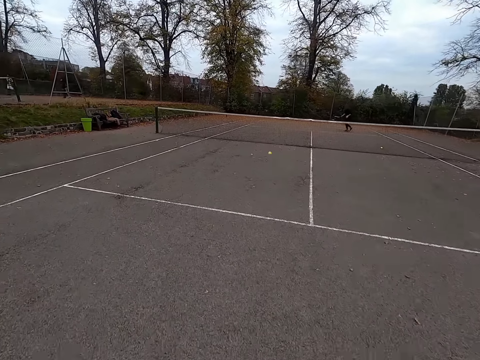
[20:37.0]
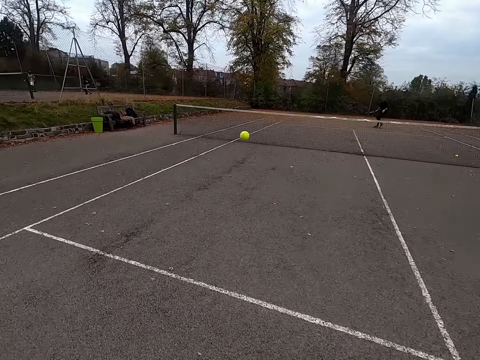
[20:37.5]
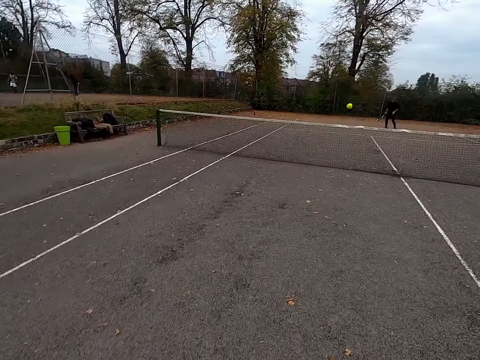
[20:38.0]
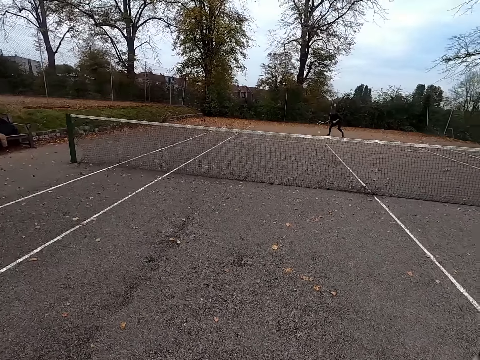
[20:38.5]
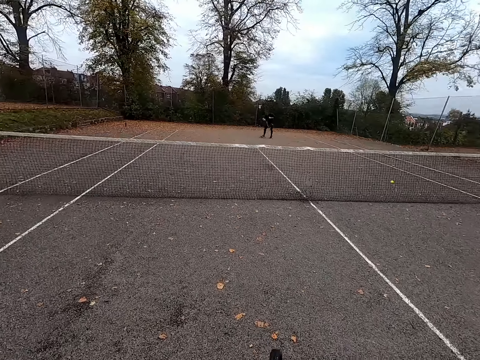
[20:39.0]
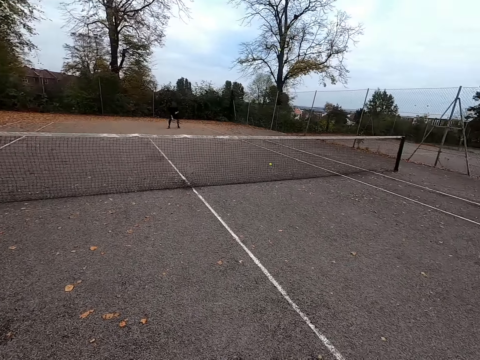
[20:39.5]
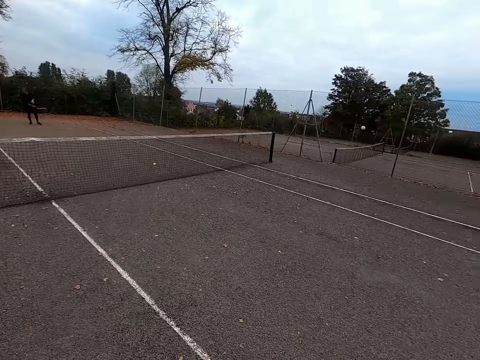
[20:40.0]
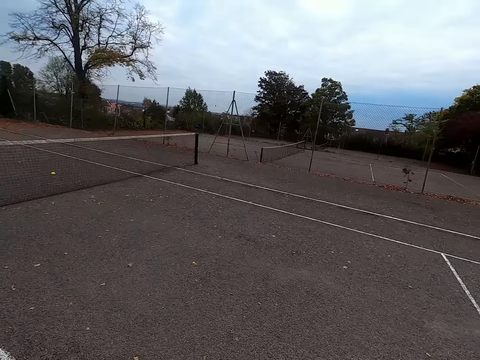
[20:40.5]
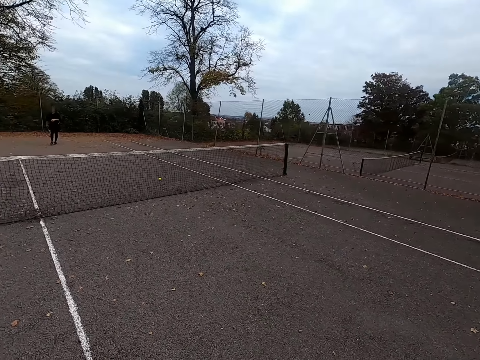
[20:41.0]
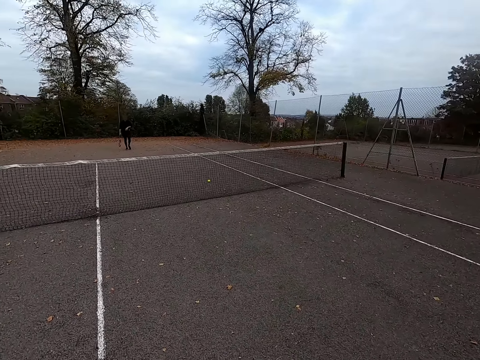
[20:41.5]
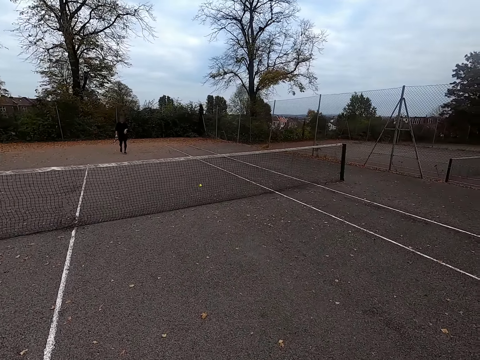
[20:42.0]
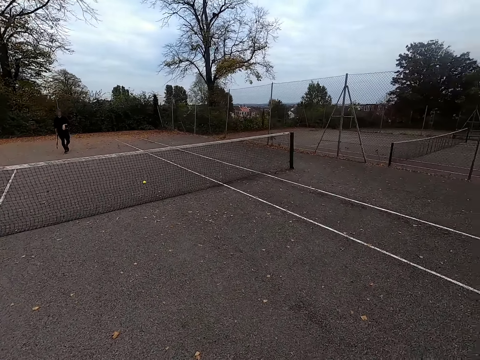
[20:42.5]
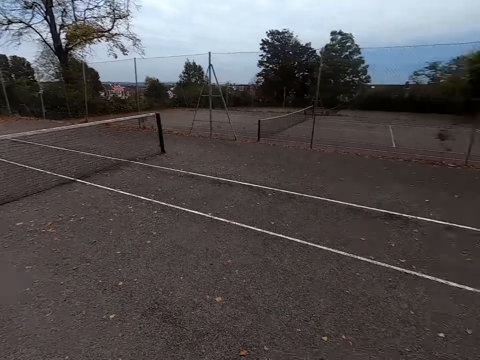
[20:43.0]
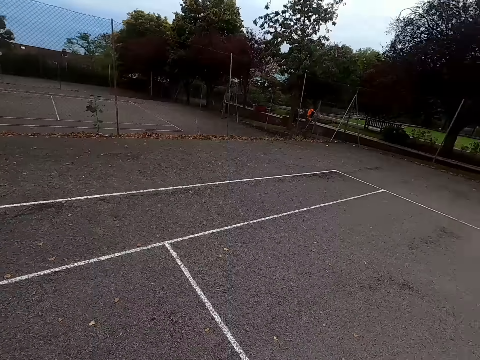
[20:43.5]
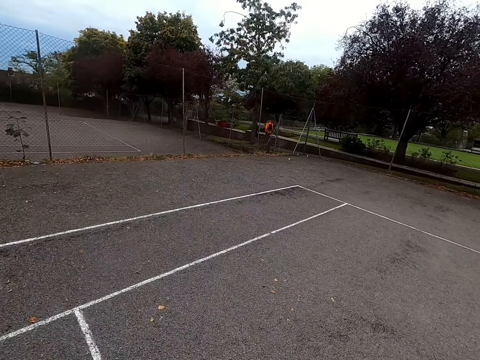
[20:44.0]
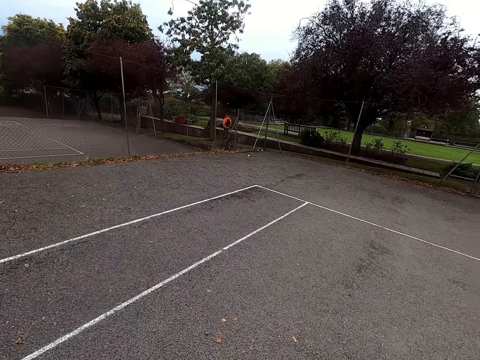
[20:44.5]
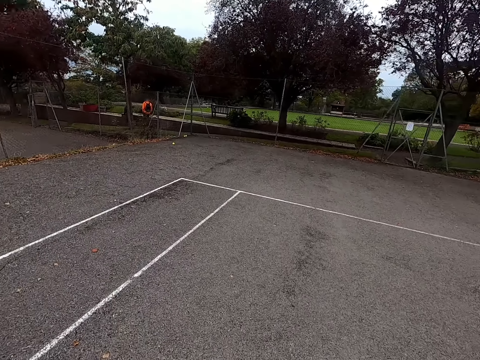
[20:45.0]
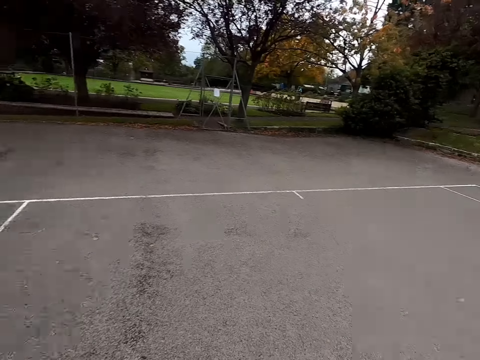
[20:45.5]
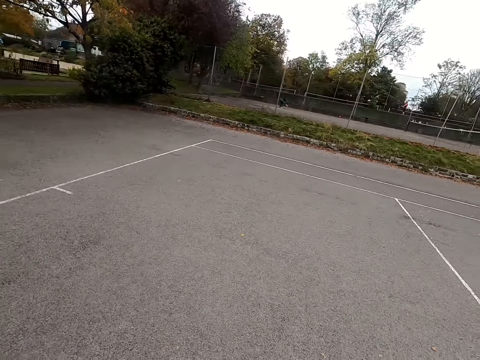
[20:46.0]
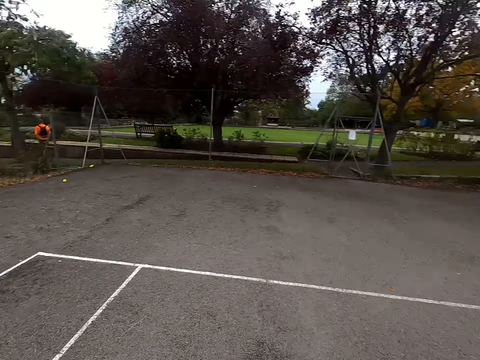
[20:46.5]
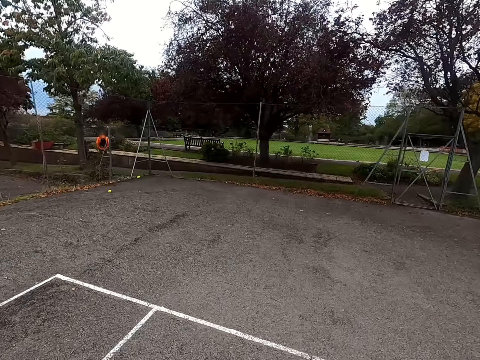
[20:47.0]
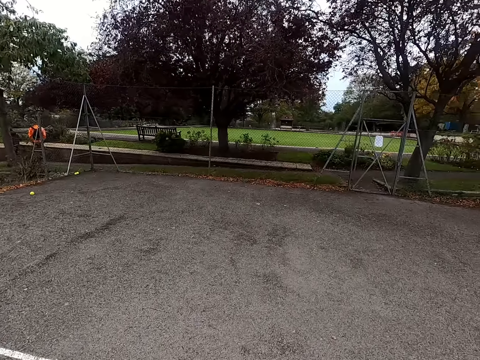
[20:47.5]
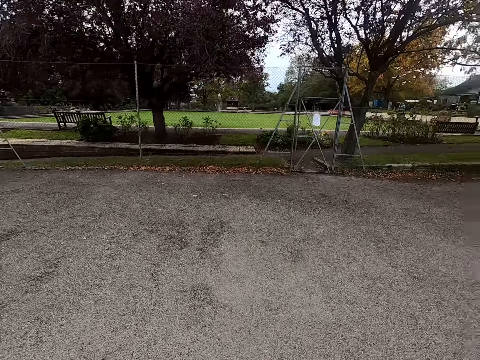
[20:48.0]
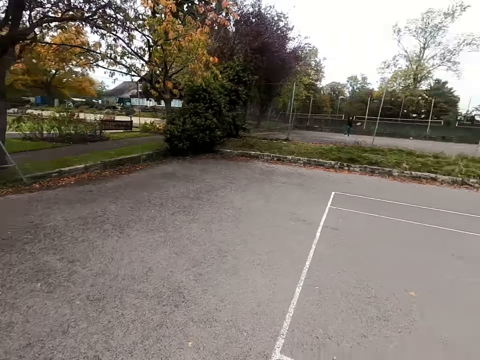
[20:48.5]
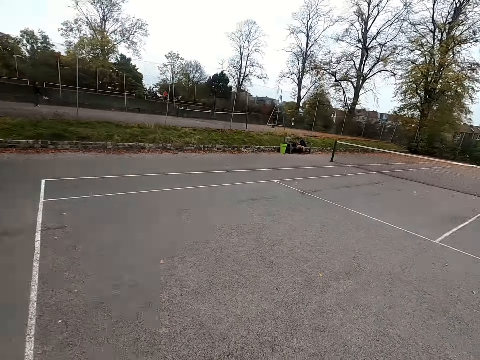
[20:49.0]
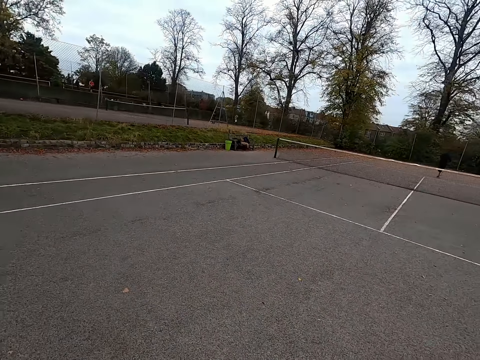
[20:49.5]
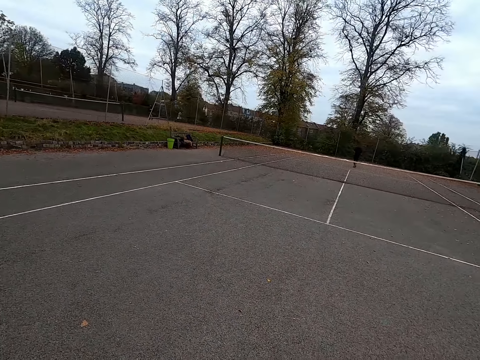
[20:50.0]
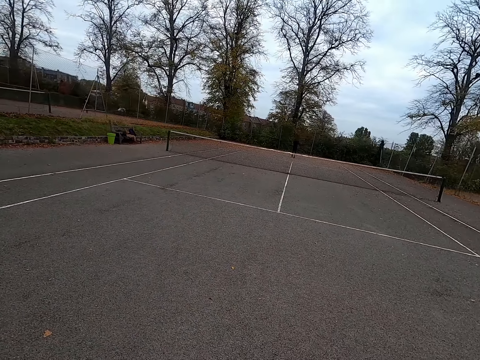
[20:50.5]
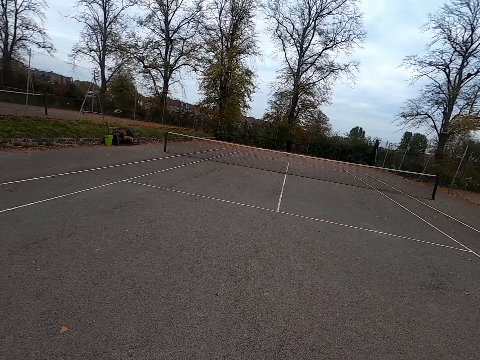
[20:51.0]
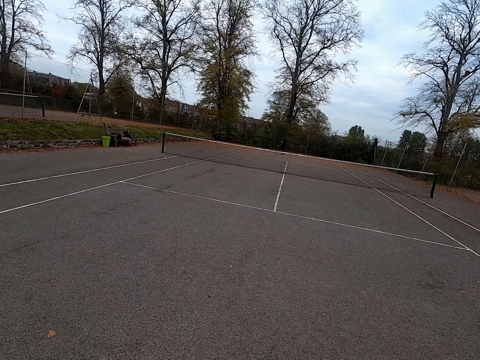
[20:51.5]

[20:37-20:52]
A man throws the ball with a tennis bat. The camera wearer swings a long tennis racket. They throw the ball with the tennis bat. They walk around. The man throws the ball with the tennis bat and walks around. The camera wearer walks around.

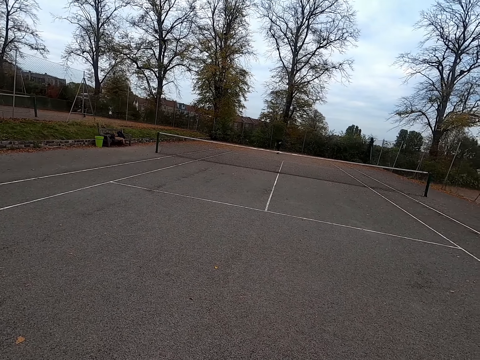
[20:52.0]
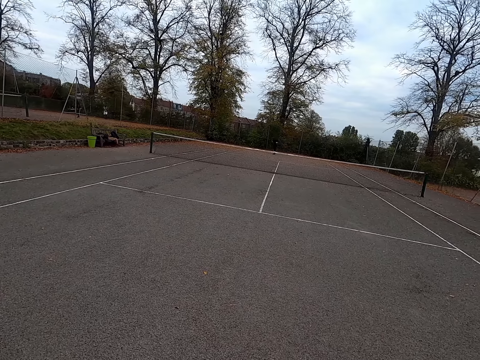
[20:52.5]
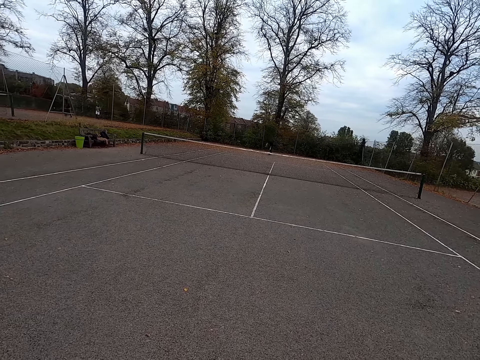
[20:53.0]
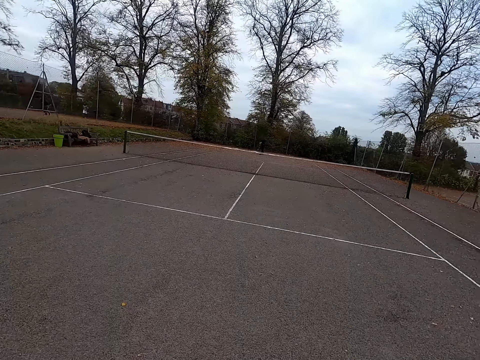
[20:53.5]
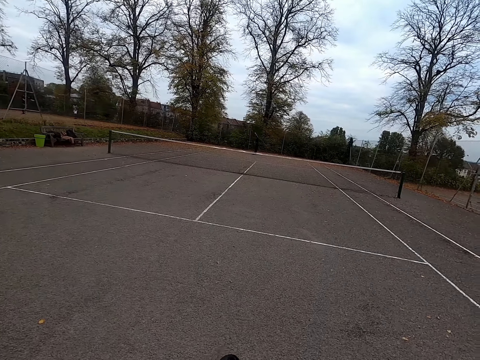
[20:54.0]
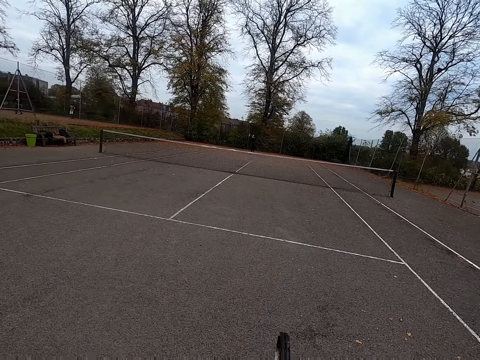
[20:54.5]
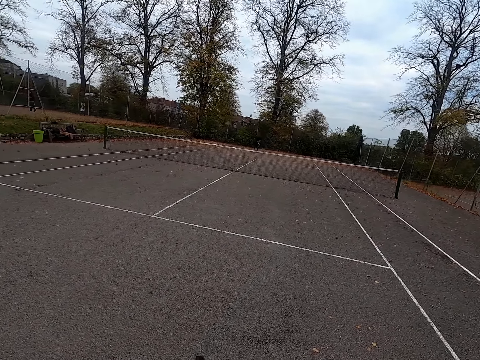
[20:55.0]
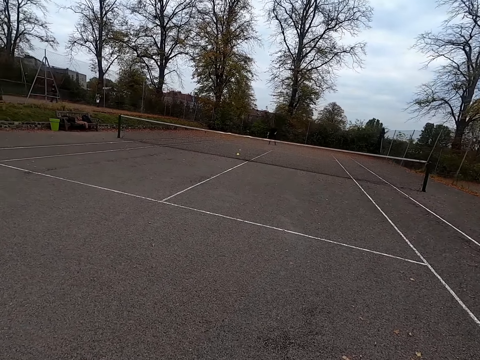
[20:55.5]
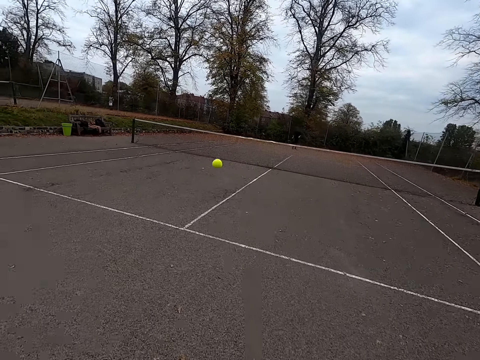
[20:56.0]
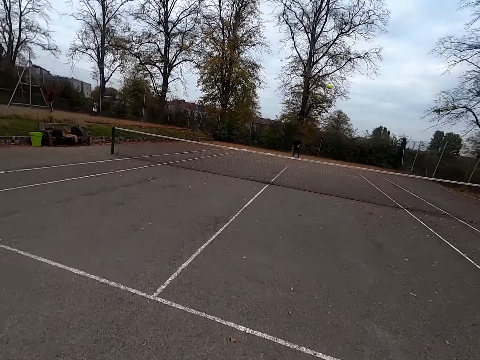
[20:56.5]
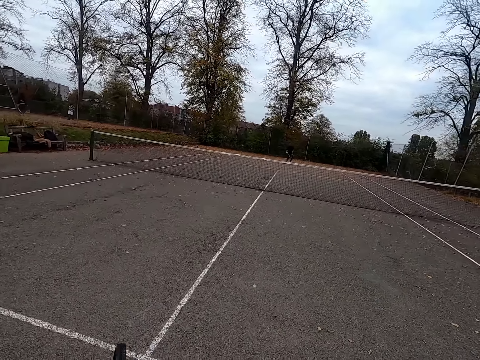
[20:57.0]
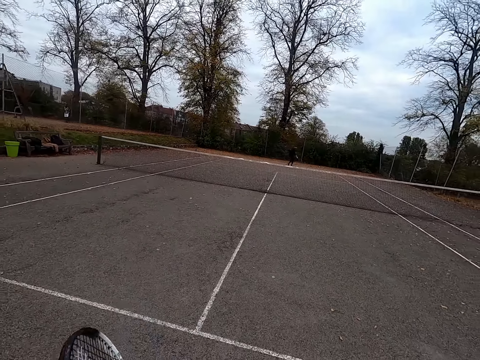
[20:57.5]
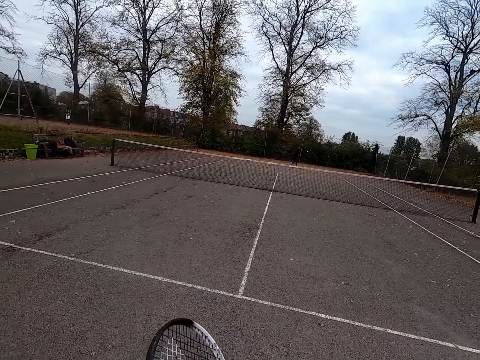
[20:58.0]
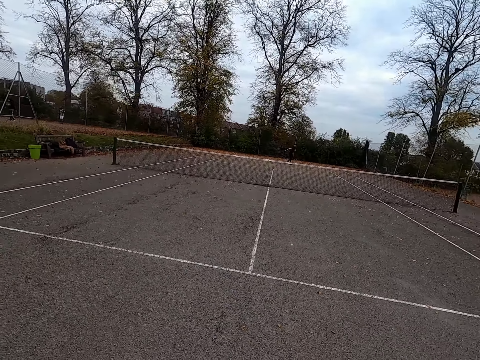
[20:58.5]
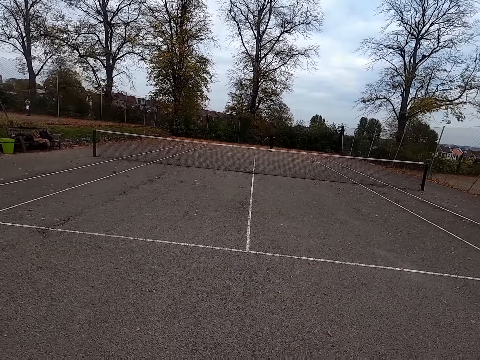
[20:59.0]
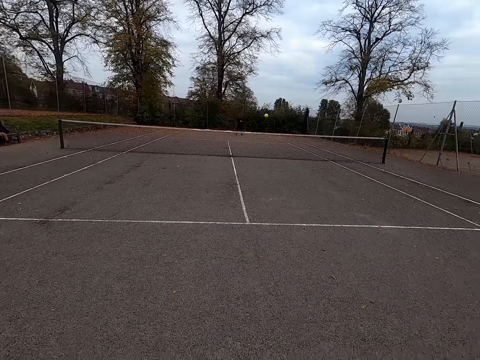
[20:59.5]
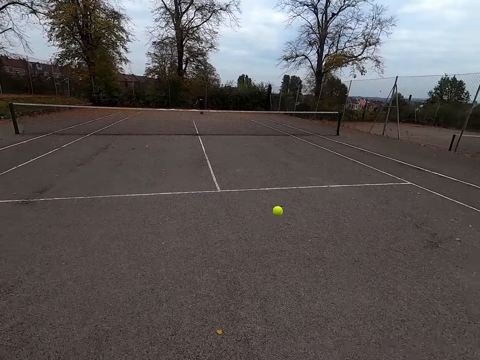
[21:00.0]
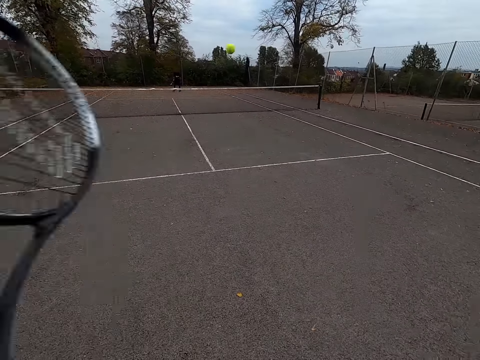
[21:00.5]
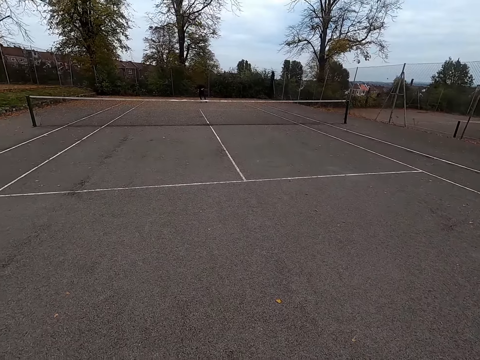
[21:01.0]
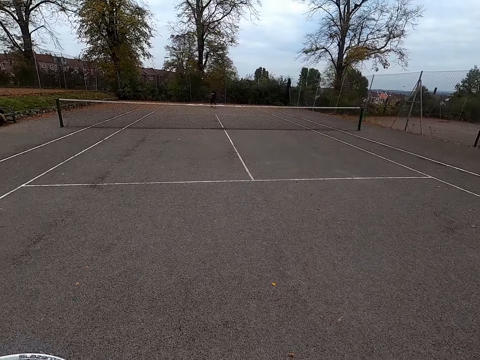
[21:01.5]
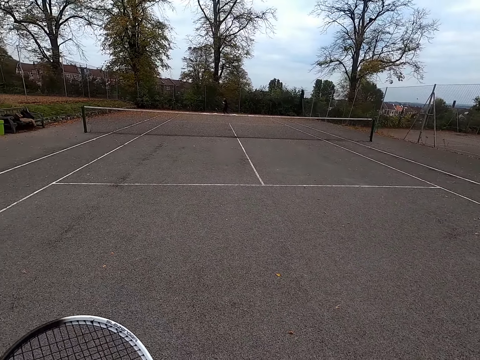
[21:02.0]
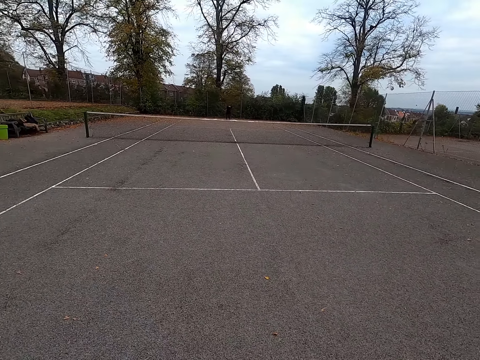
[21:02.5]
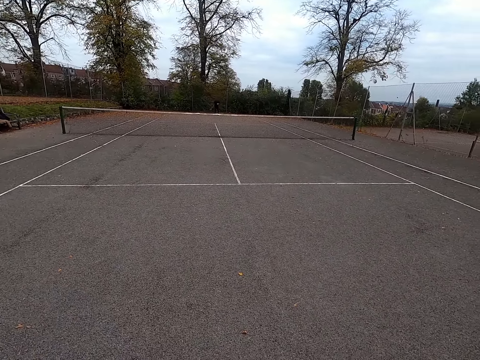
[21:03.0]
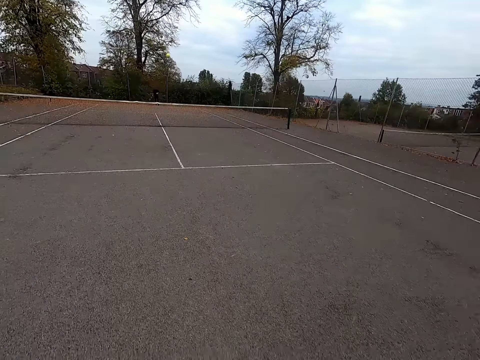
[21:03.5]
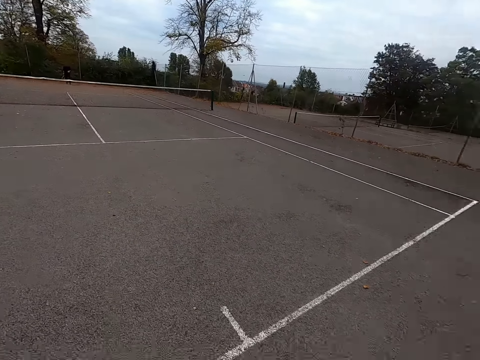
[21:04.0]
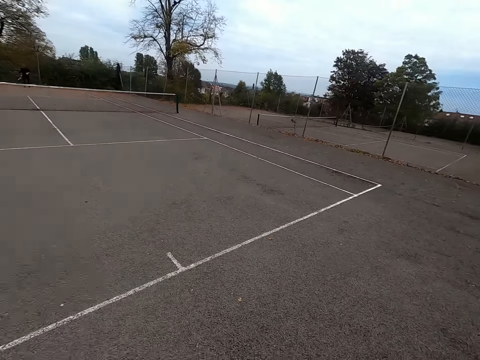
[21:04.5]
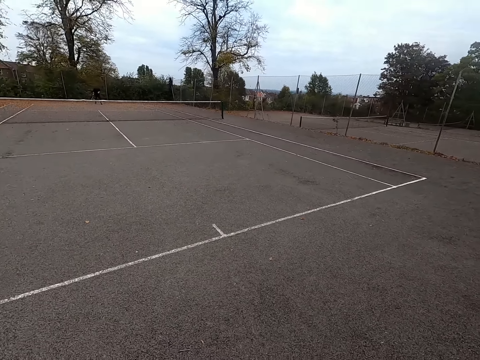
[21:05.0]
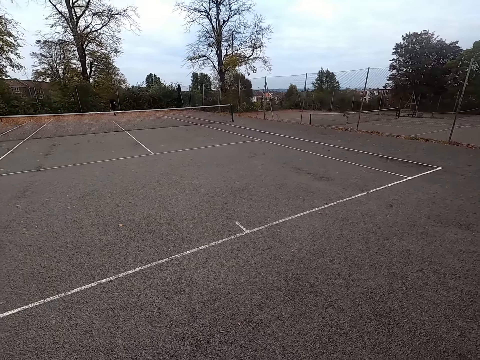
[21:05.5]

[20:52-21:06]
A man throws the ball with a tennis bat. The camera wearer throws the ball with a tennis bat. They swing a long tennis racket. The man throws the ball with the tennis bat. The camera wearer walks around. They swing the long tennis racket. They throw the ball with the tennis bat. The man throws the ball with the tennis bat. The camera wearer walks around.
